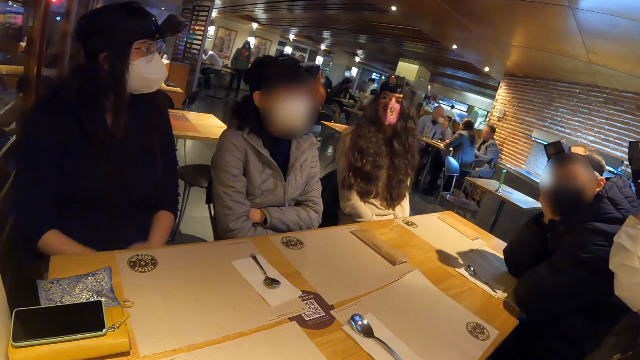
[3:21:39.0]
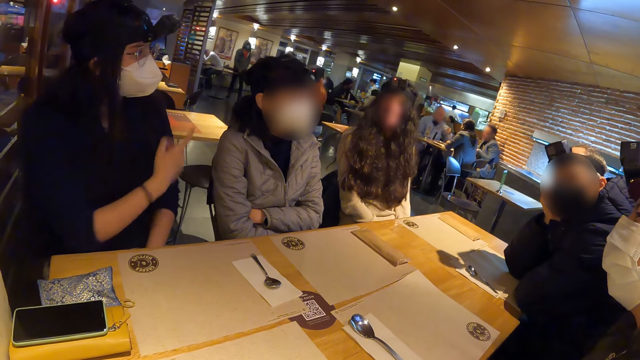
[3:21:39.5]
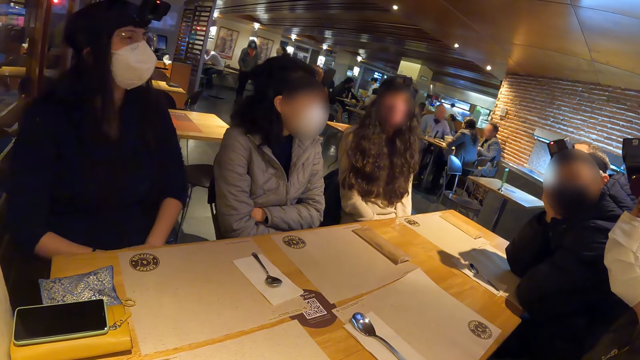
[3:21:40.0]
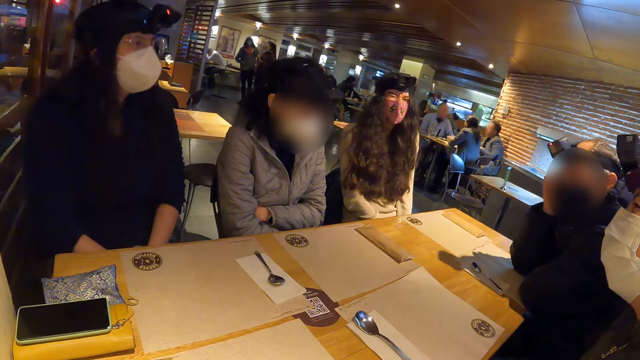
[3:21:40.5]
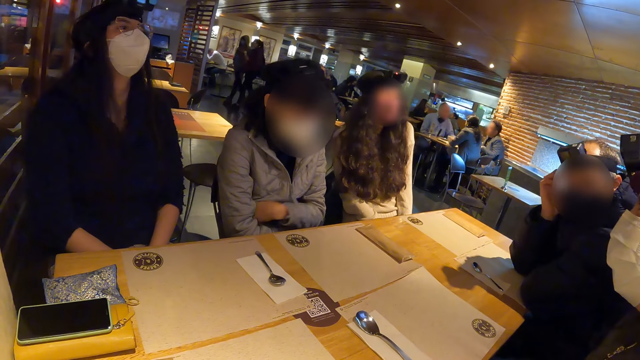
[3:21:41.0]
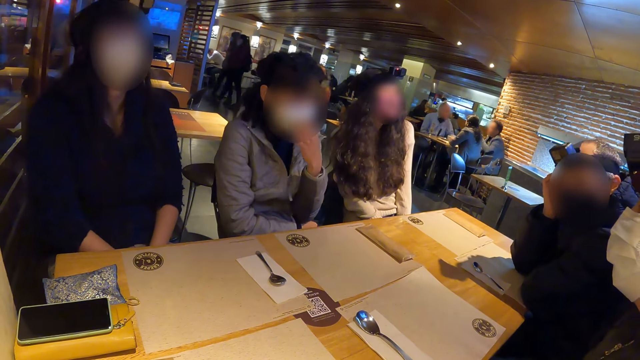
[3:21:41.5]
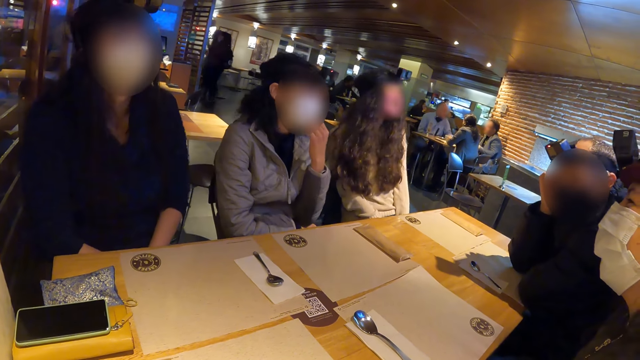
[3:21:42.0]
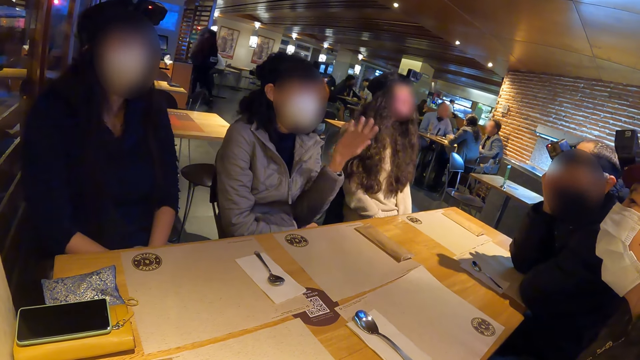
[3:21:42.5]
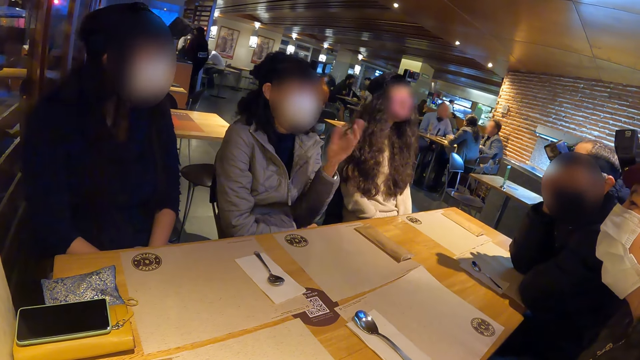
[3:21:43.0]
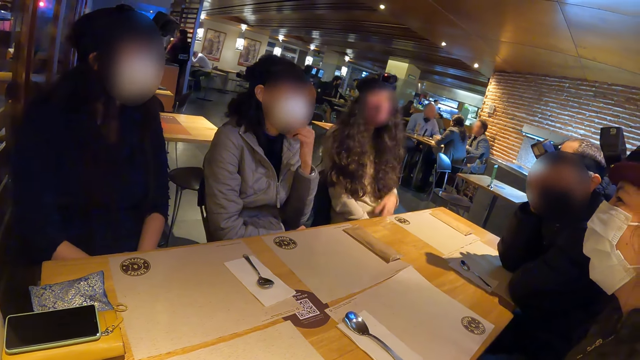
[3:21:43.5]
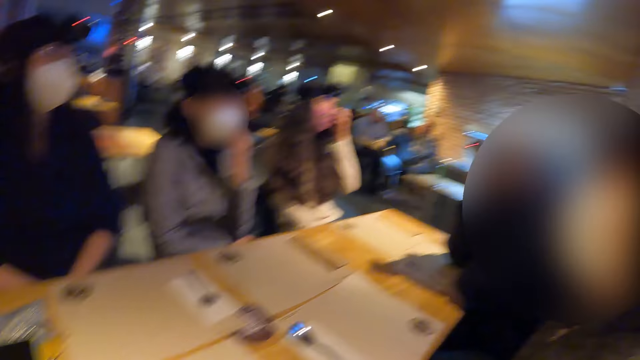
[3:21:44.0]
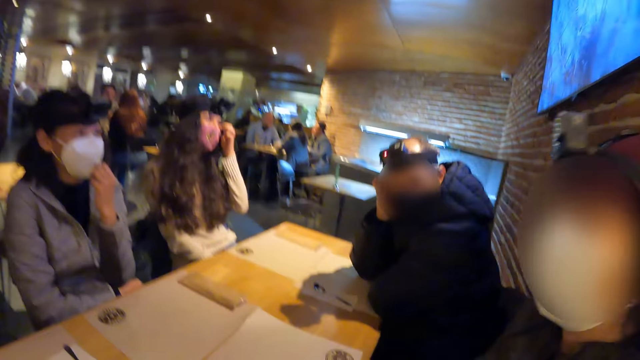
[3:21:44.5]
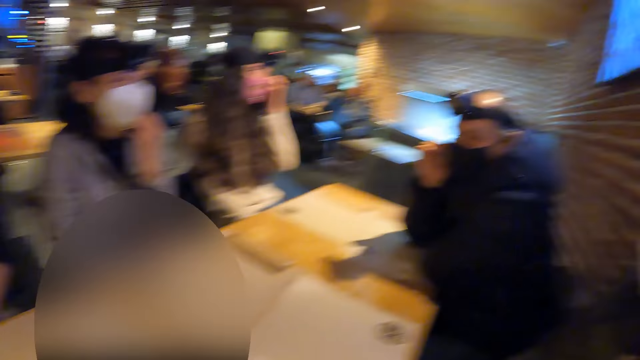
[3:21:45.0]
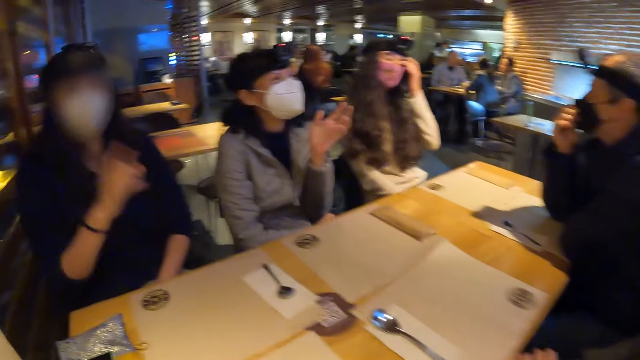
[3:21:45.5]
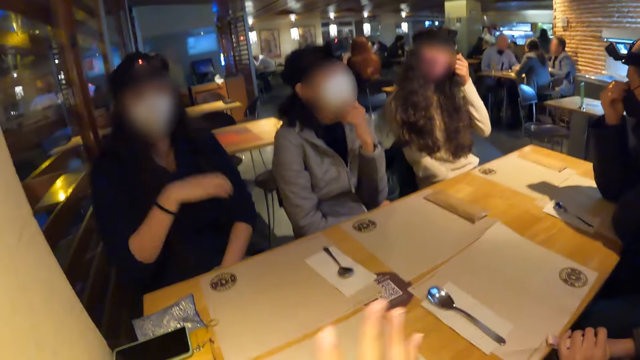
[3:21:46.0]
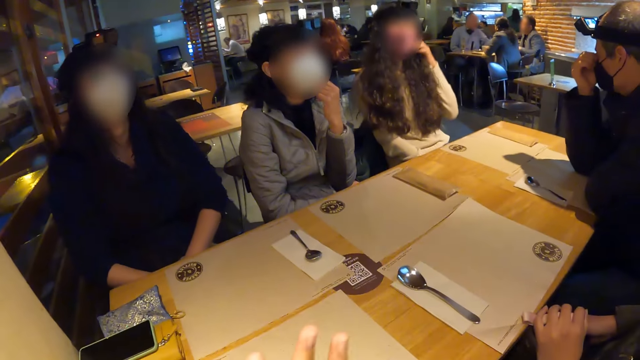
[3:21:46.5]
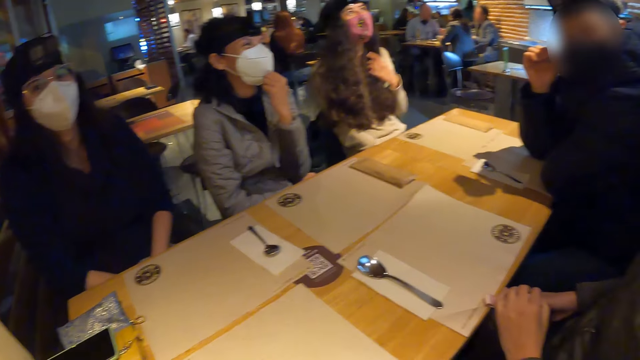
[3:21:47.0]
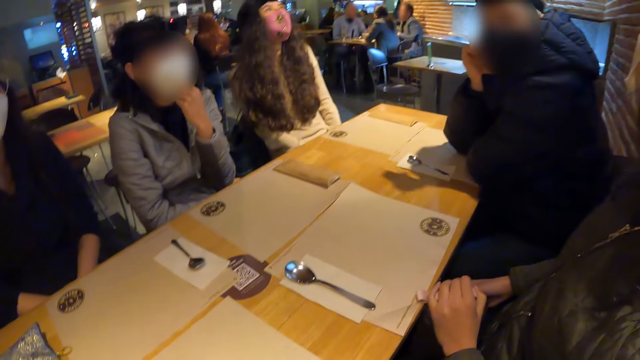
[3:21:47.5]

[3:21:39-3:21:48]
A woman lifts her hand. Another woman laughs. A third woman touches her face. The first woman lifts her hand.

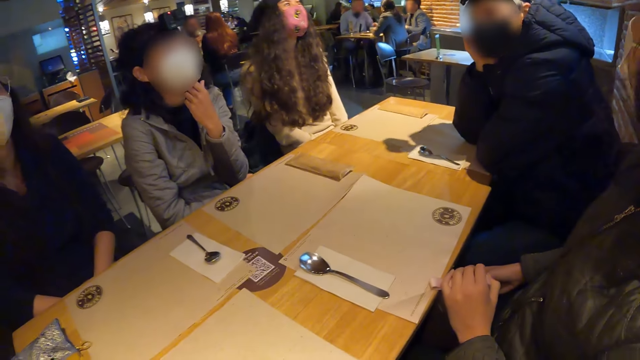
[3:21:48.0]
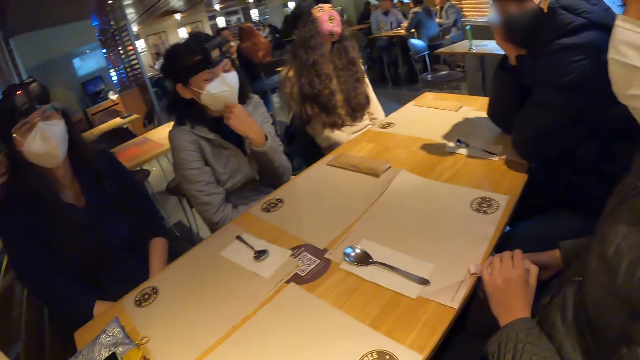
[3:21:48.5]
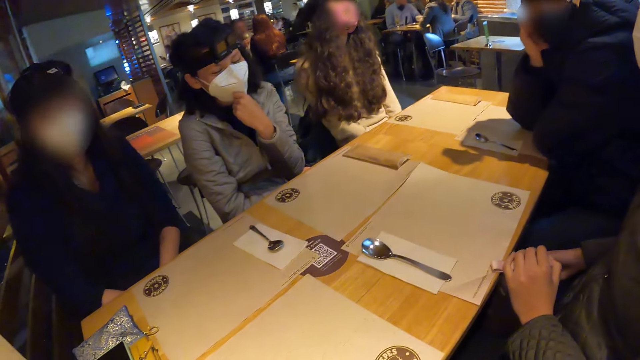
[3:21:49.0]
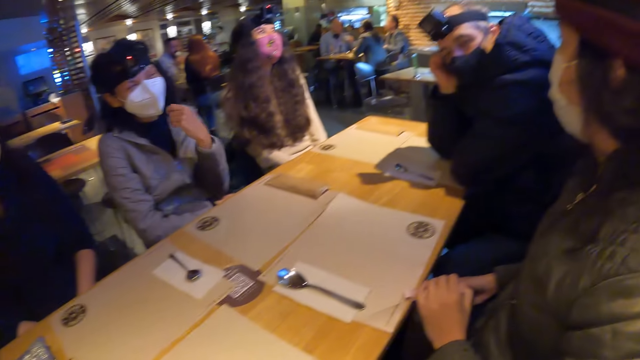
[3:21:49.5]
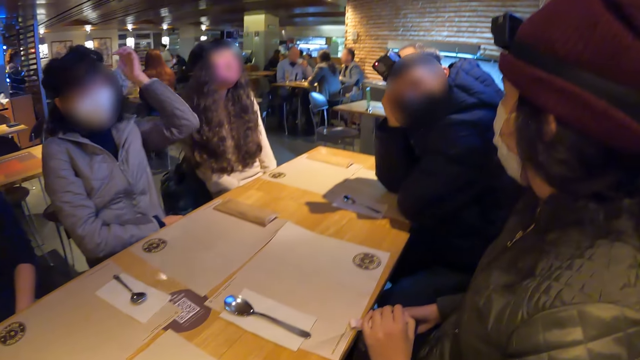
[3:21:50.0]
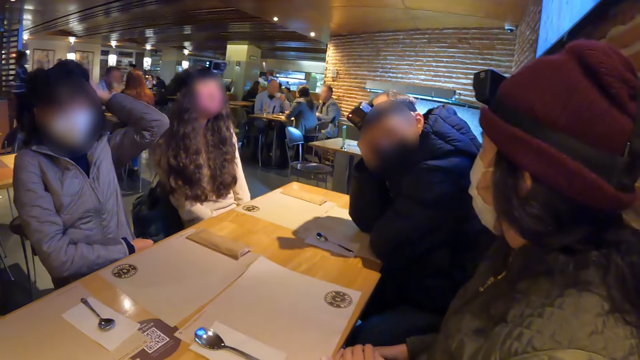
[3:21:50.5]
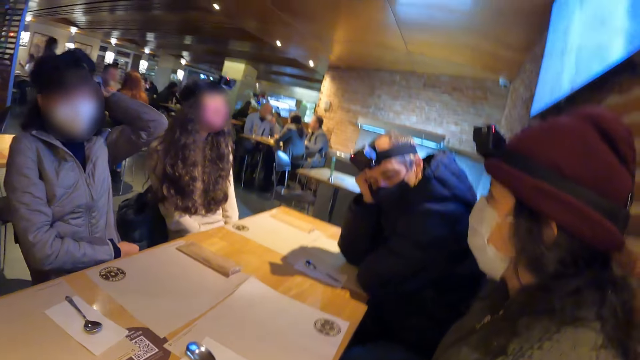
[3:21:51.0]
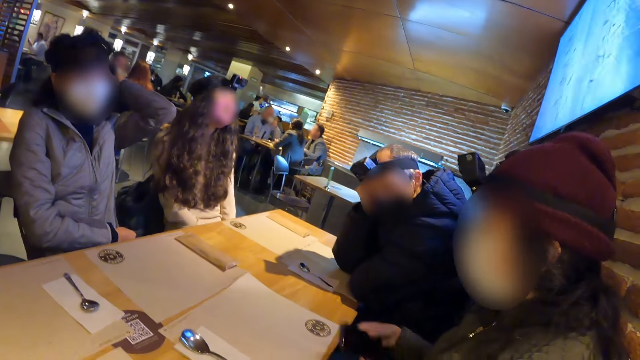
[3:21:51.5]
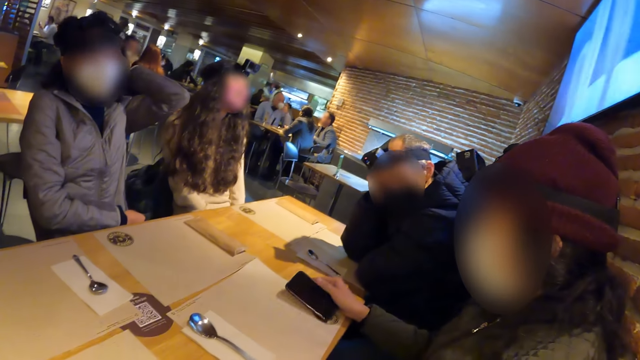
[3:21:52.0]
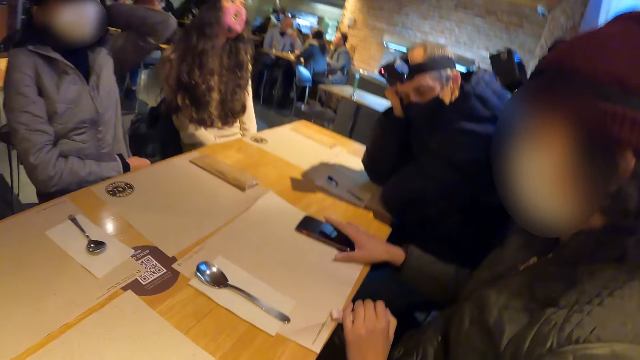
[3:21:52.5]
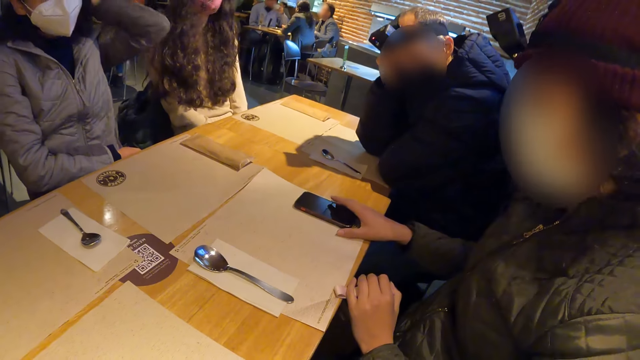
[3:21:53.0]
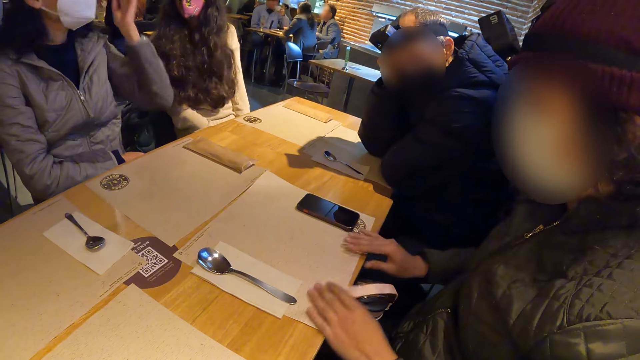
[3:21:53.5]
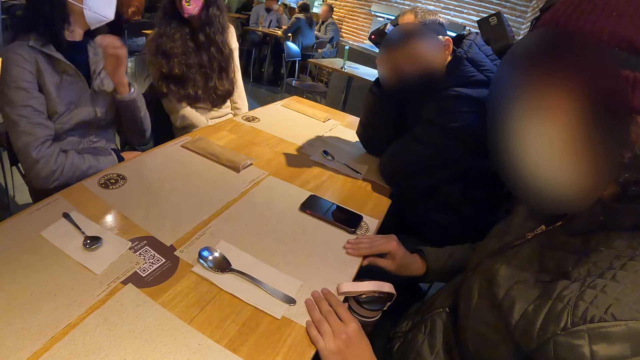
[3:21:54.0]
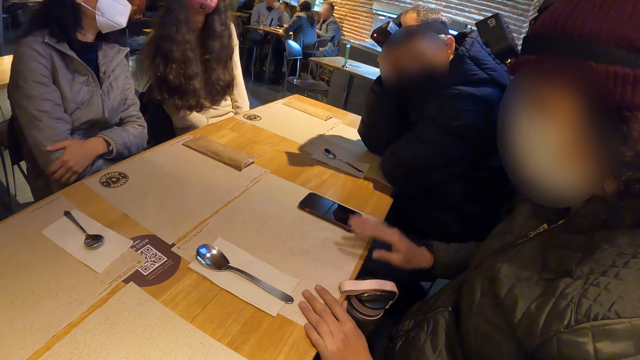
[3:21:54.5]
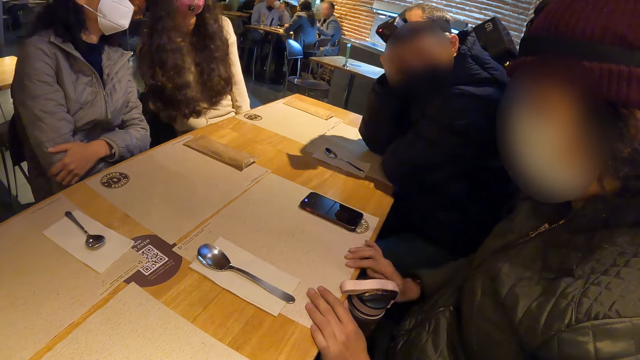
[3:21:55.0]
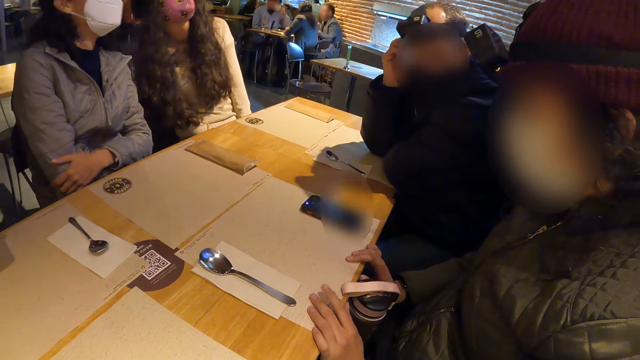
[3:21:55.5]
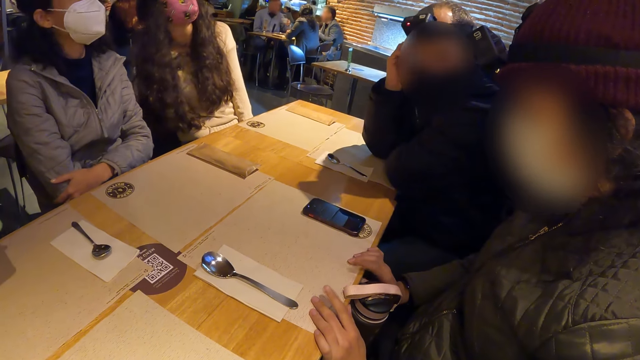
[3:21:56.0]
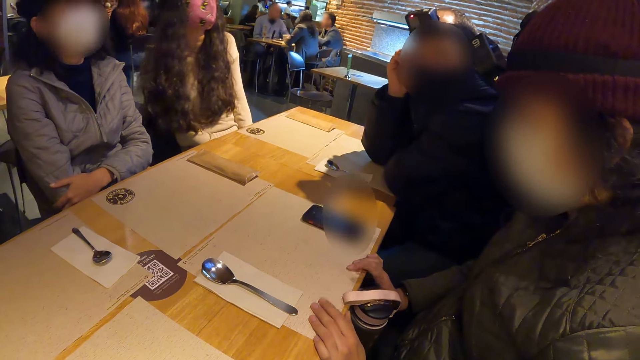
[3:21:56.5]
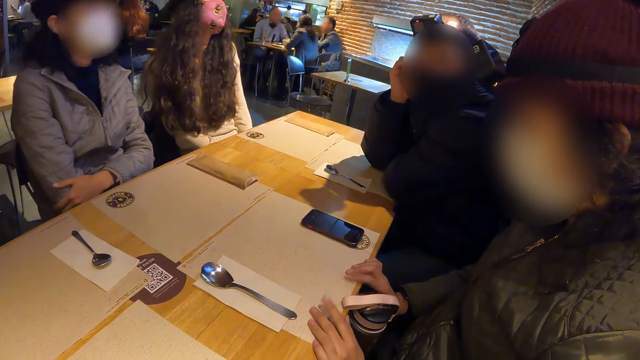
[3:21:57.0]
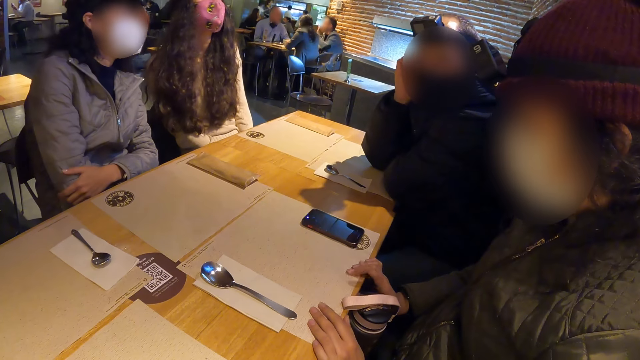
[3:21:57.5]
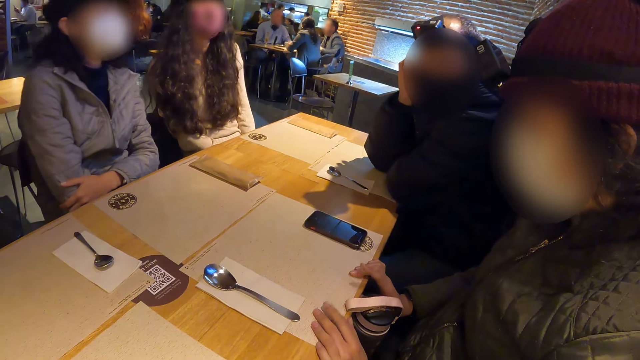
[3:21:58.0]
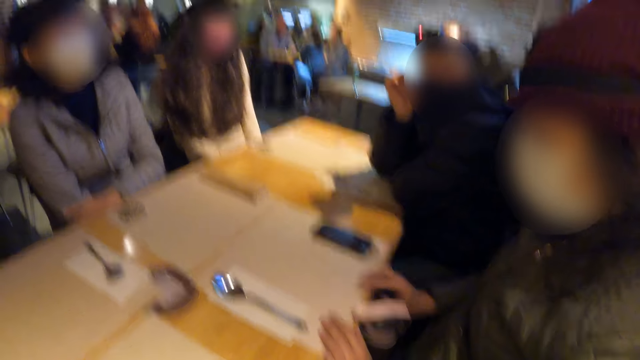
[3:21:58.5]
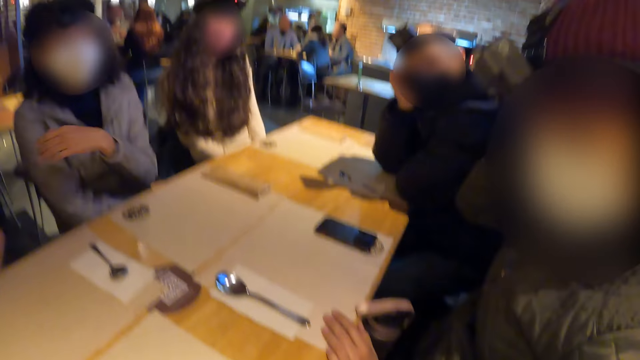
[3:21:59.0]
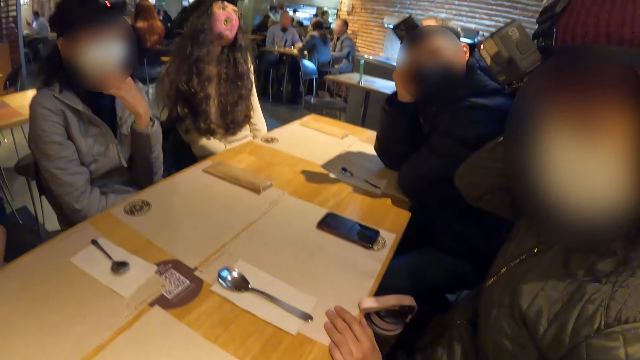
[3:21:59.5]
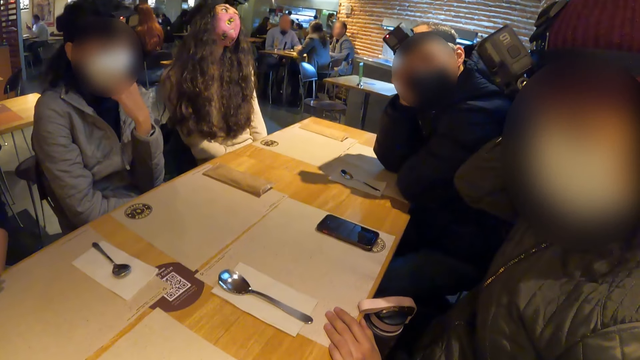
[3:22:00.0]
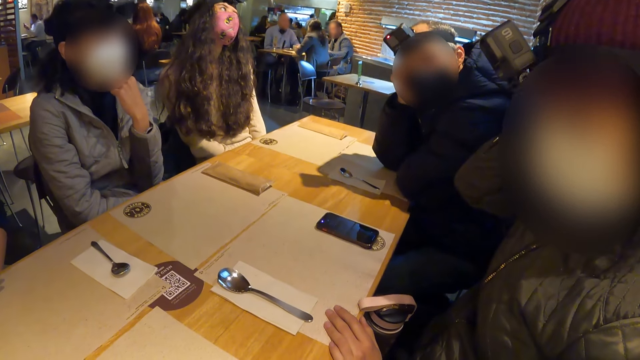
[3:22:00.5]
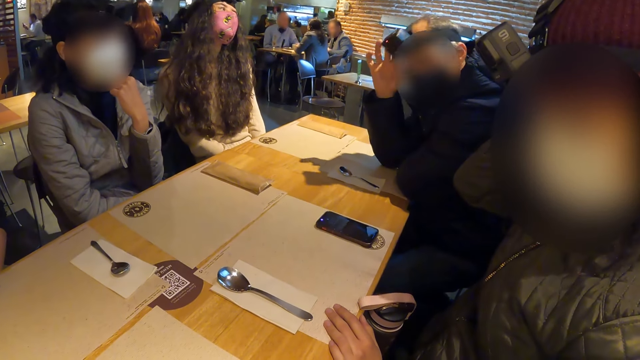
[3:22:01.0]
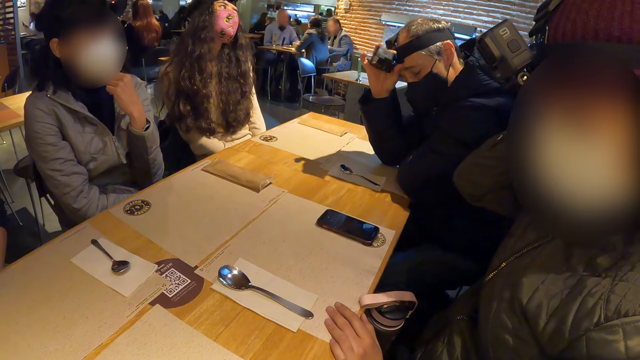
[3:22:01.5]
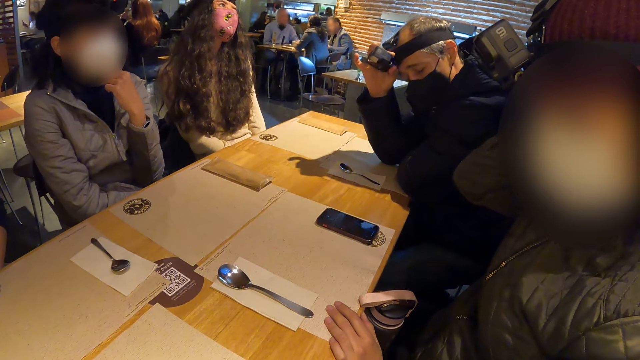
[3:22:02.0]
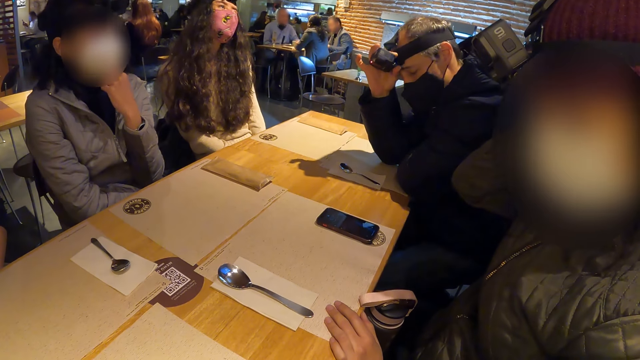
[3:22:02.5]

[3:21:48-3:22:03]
A woman touches the mask. The woman touches her hair with her left hand. Another woman touches a phone on the table with her right hand. A man drops the phone on the table and moves the table mat. The first woman sways the body. The other woman touches her hair with her right hand. The man scratches his neck. Another man adjusts the camera on his head with his right hand. The other man holds the camera.
